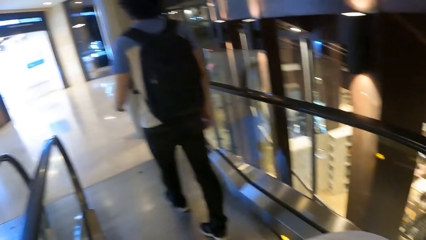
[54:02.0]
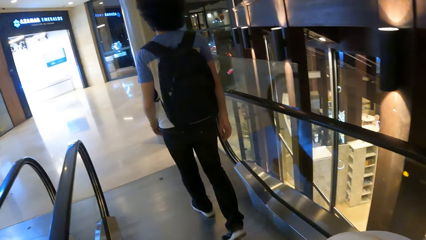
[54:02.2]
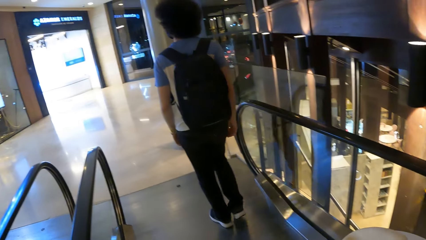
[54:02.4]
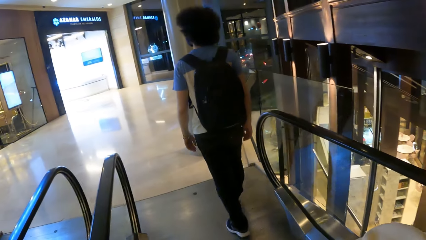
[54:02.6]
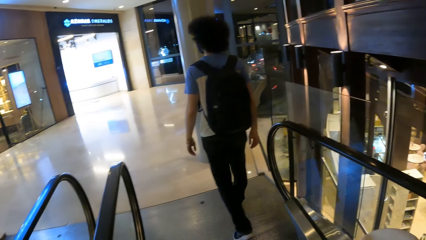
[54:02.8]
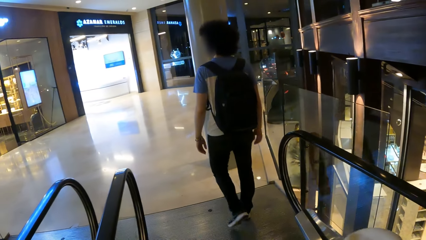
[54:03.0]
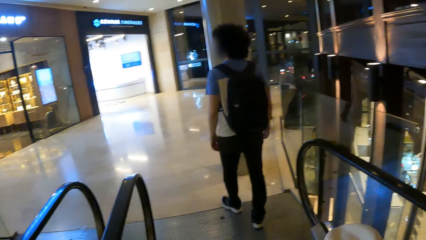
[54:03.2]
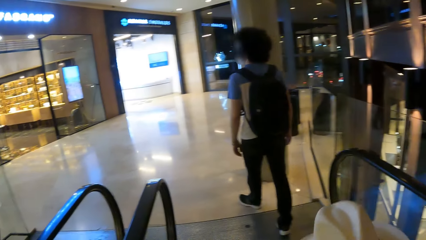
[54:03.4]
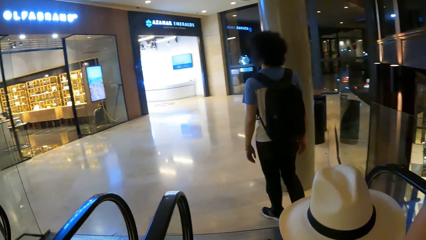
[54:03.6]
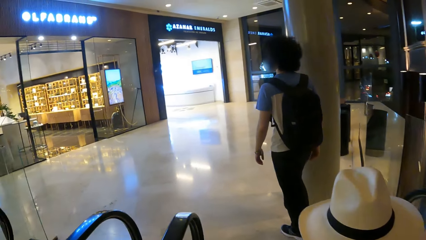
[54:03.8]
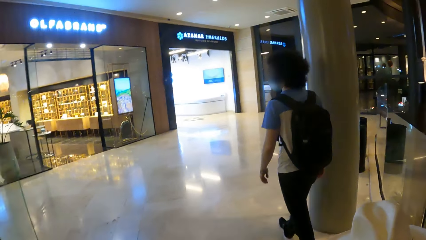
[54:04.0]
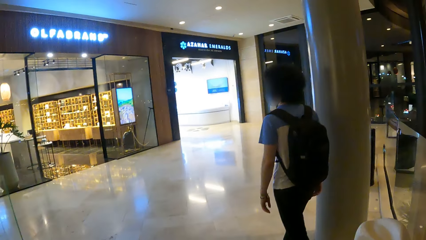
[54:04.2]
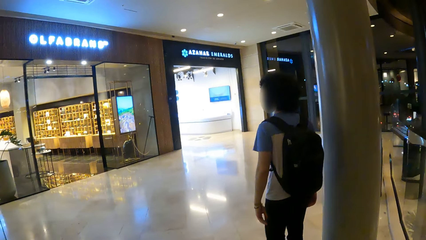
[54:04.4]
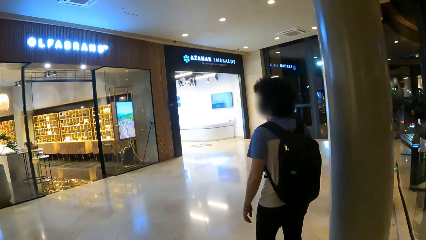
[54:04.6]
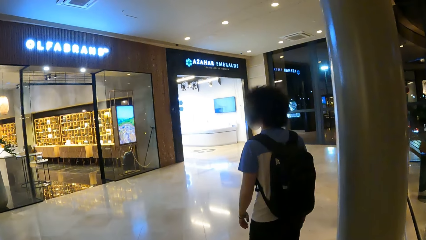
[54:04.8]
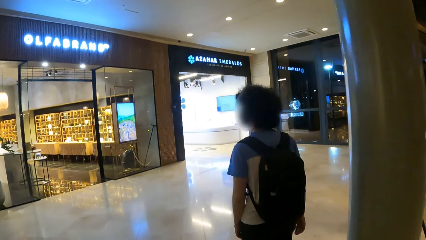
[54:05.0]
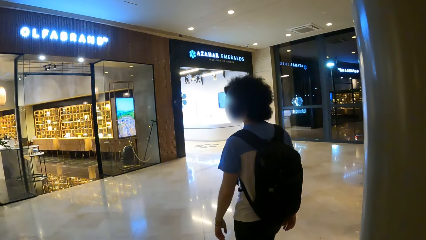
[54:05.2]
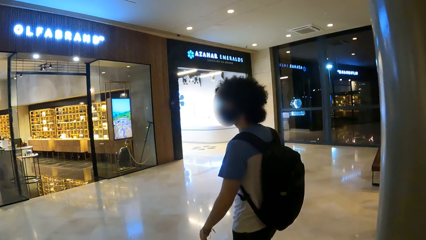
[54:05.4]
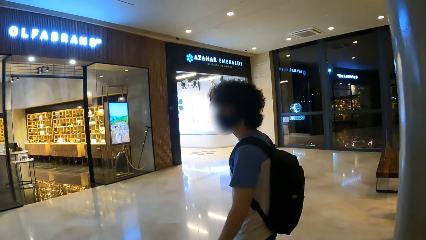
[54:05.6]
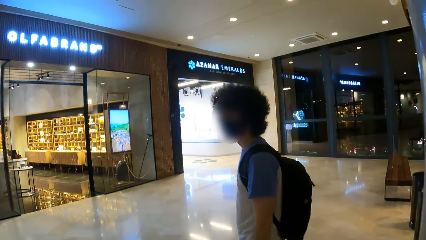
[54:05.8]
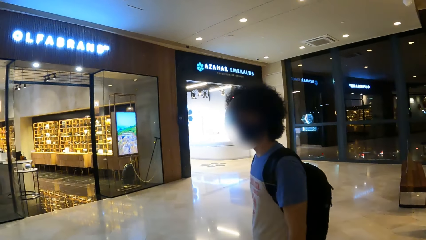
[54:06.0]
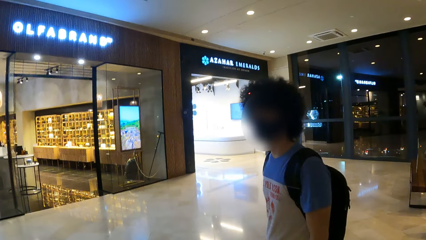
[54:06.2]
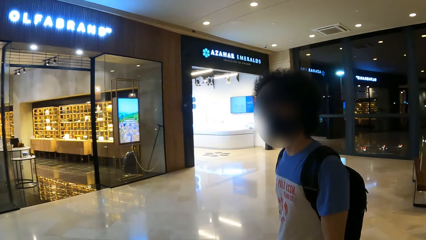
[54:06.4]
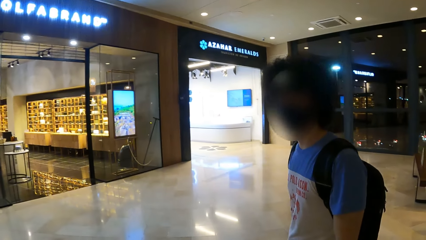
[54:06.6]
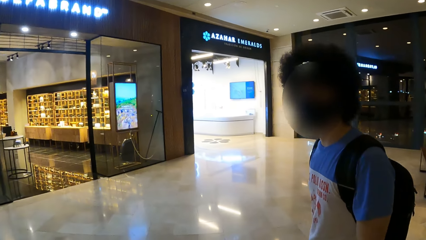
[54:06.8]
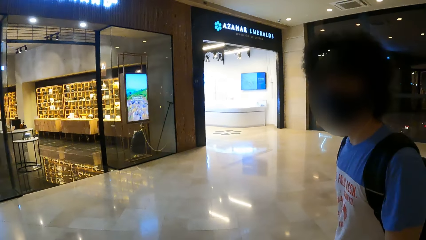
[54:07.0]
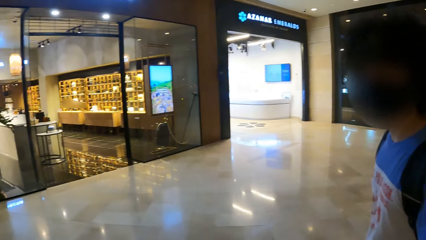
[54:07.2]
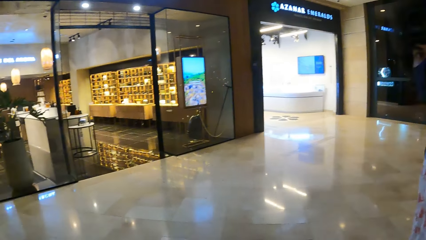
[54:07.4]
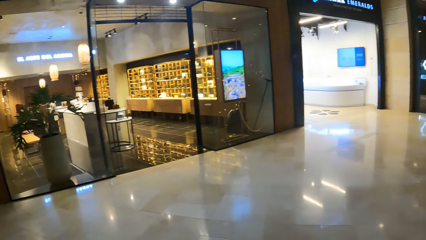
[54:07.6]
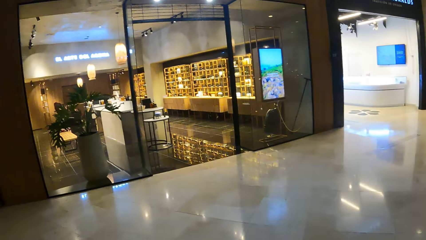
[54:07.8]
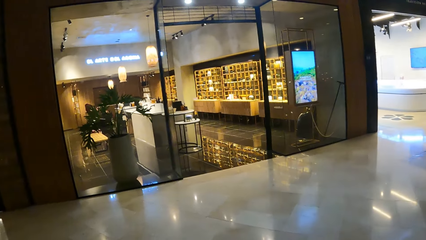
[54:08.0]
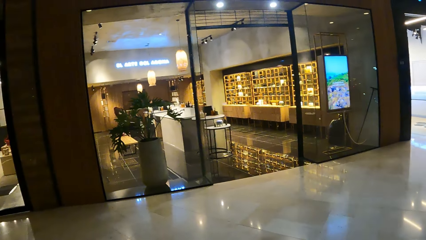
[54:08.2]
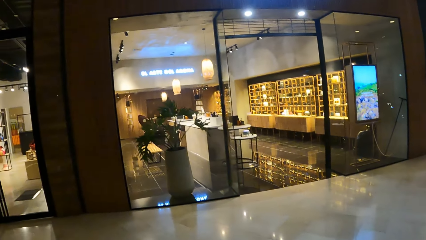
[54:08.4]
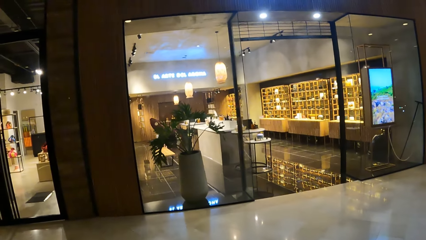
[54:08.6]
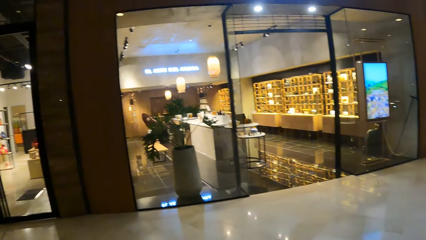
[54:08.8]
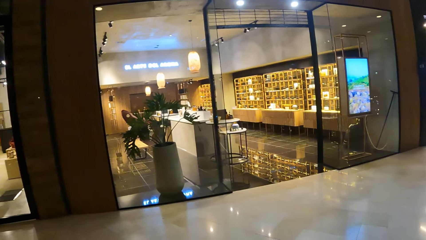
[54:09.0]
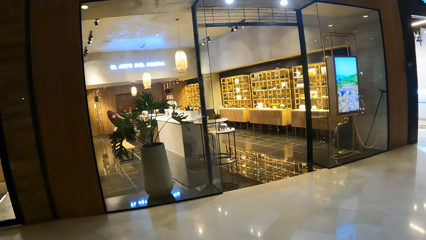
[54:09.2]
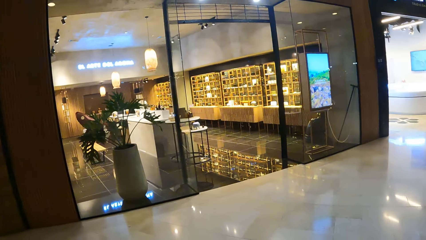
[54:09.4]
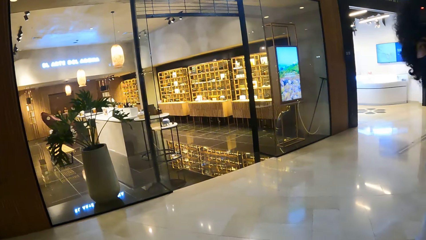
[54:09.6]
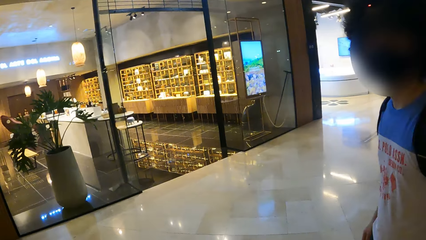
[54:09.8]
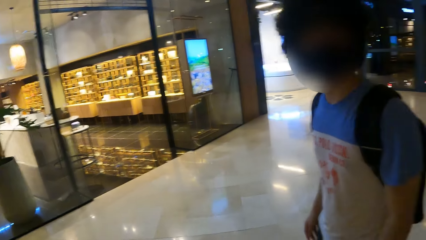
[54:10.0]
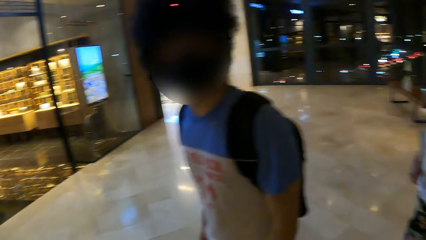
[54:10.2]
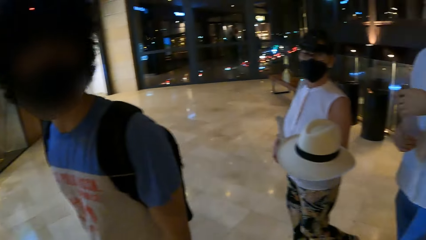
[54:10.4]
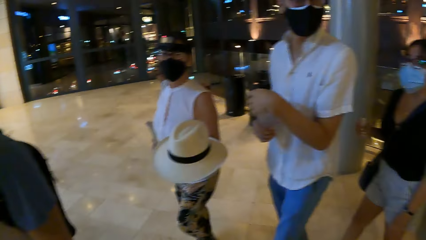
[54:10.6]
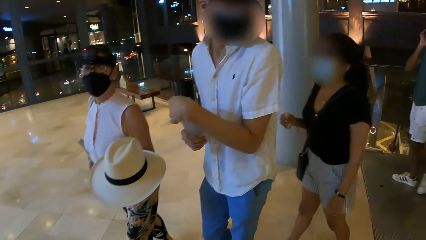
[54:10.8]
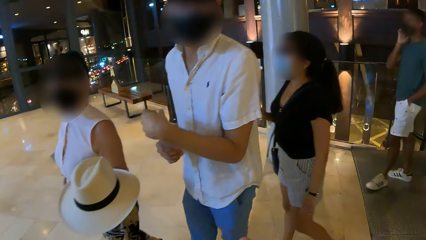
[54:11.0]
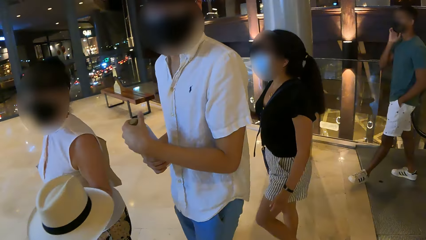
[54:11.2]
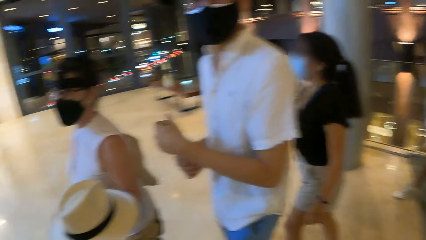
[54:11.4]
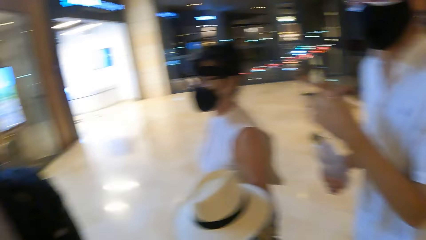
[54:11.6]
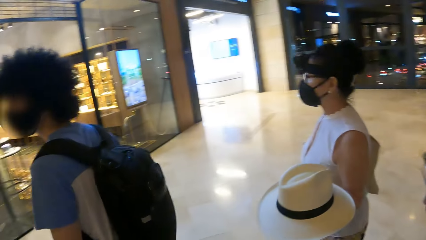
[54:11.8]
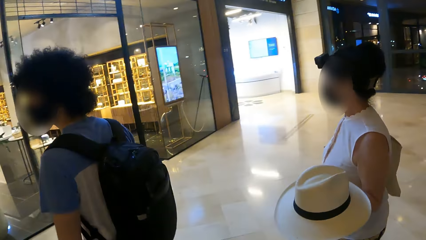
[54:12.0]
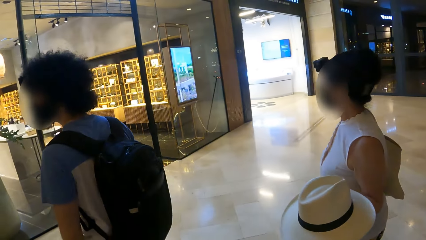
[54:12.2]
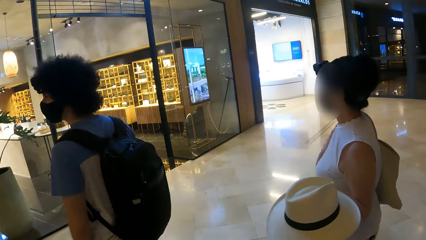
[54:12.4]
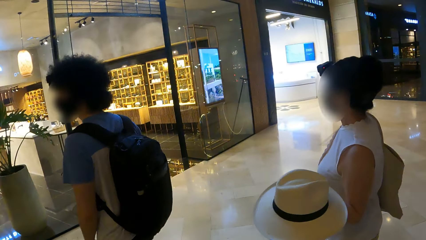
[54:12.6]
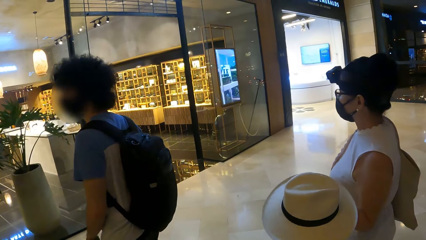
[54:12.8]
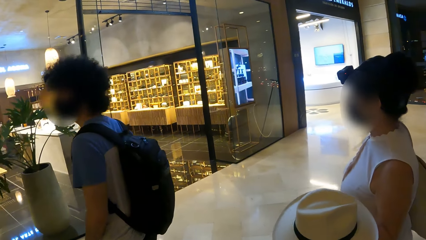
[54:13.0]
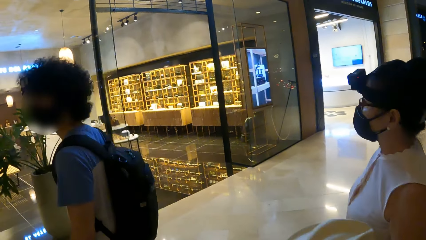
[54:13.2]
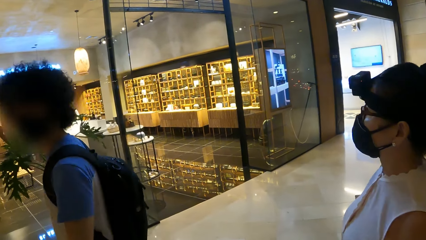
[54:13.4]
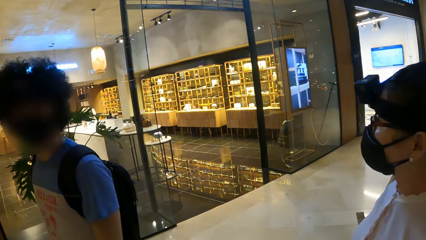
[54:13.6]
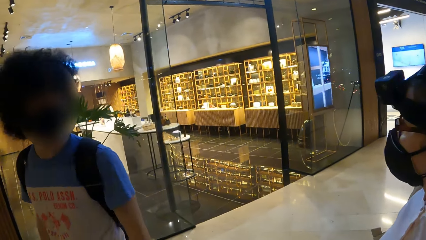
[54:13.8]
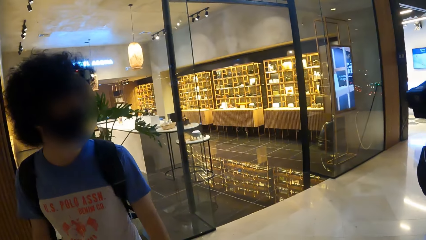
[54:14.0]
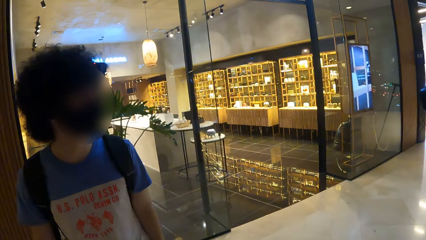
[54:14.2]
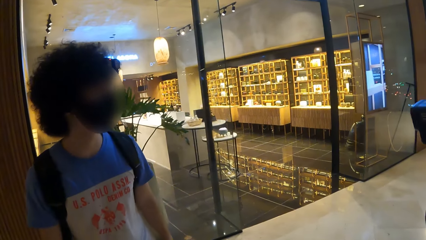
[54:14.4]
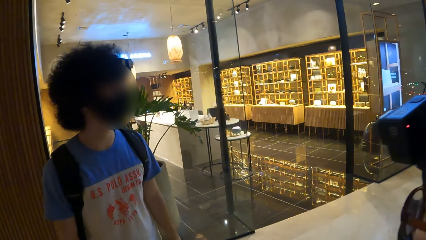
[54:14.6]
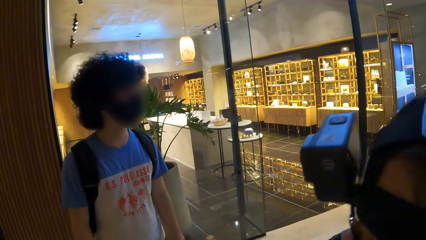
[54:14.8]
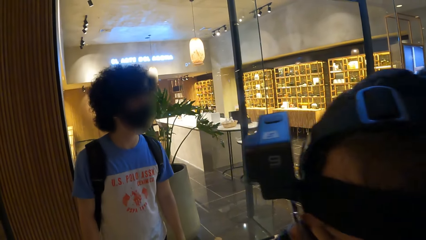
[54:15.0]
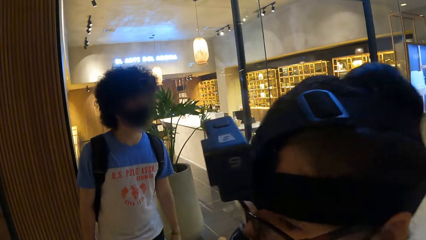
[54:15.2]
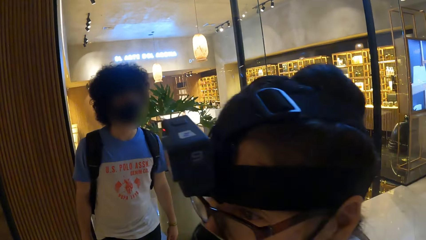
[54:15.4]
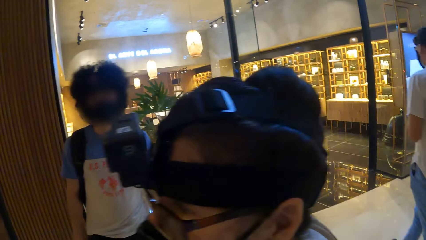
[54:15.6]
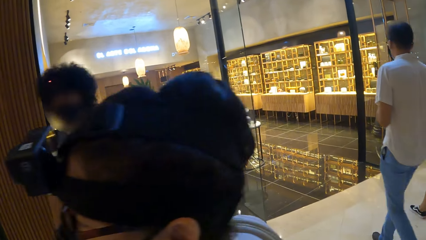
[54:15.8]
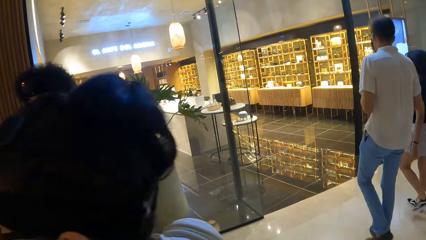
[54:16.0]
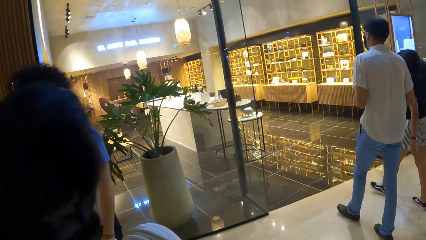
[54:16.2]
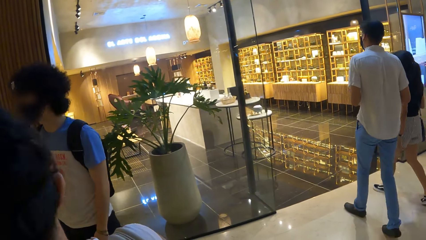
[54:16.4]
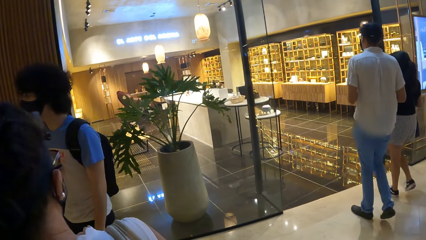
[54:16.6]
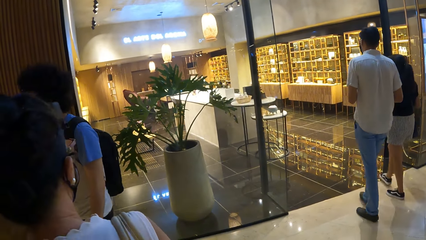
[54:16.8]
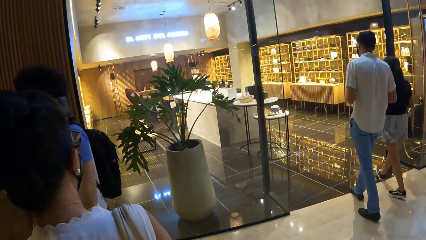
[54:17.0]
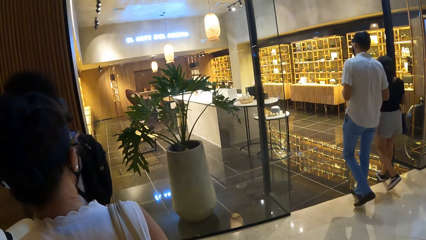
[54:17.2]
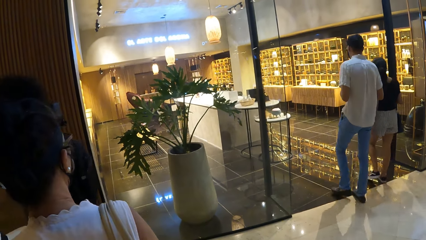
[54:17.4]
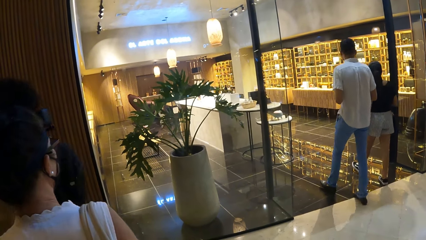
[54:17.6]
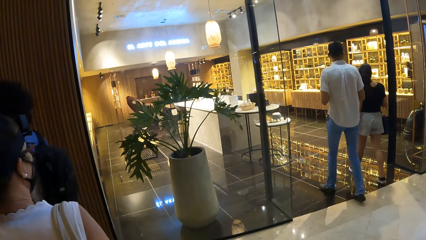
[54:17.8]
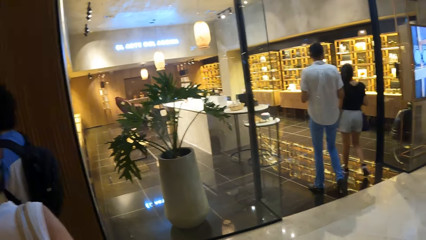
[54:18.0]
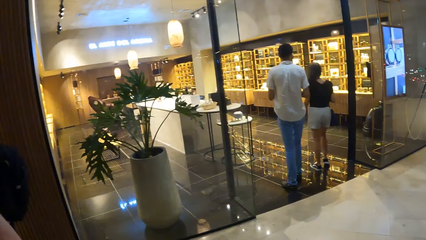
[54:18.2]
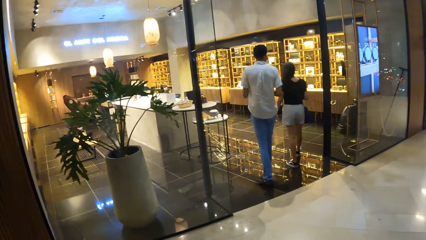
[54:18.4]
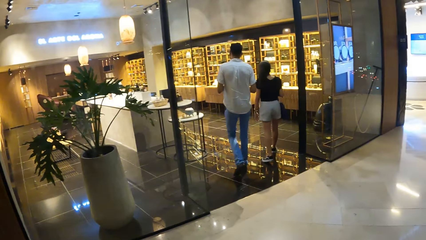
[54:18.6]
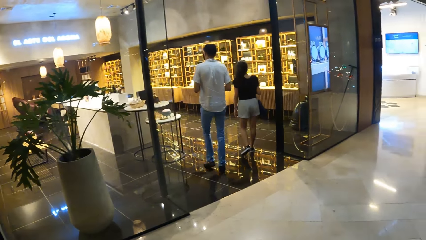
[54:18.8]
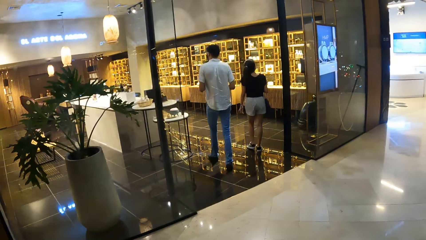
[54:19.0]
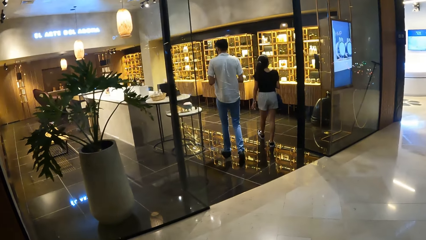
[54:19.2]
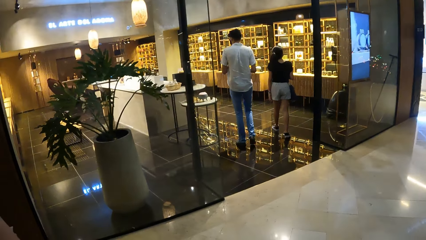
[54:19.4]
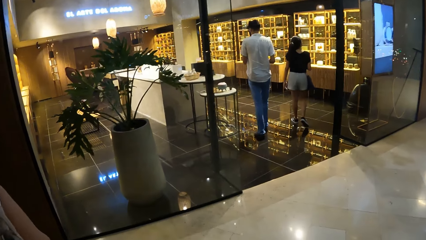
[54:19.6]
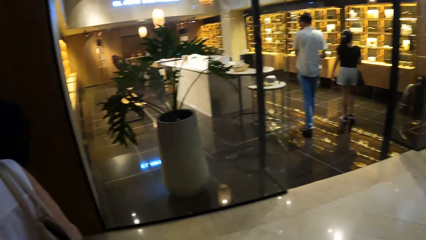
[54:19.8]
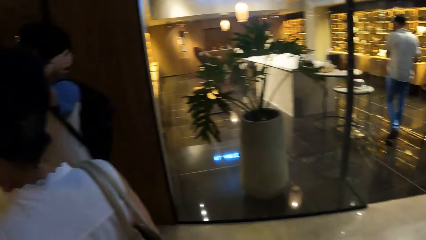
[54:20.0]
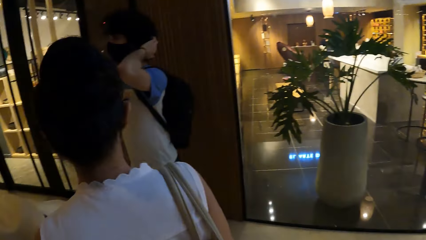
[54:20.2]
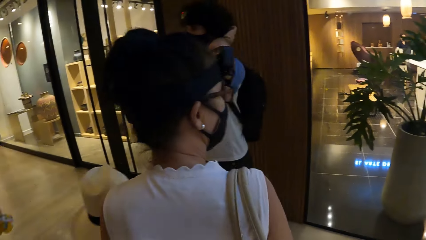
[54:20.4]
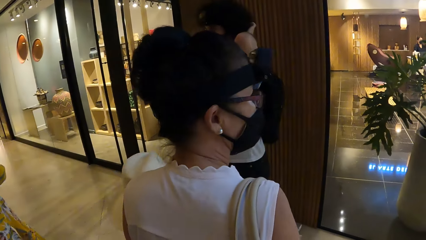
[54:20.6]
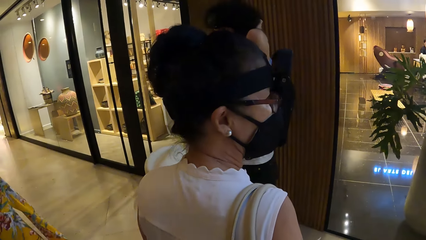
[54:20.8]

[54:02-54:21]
A man walks around the mall. The camera wearer walks around the mall. The man converses with the camera wearer. The camera wearer looks around. The man walks around the mall. A woman walks around the mall.
